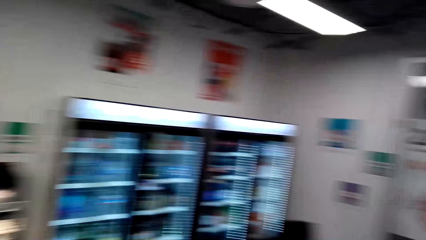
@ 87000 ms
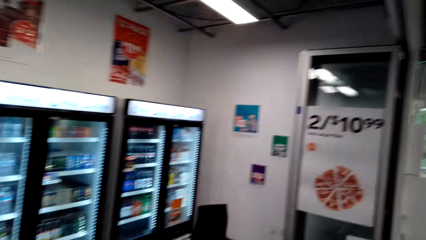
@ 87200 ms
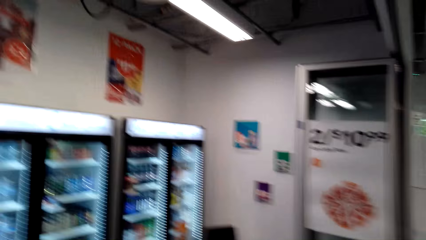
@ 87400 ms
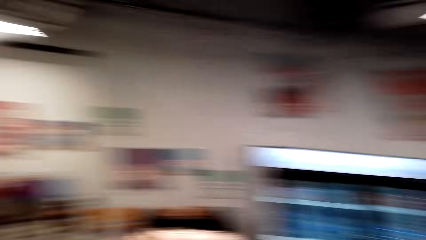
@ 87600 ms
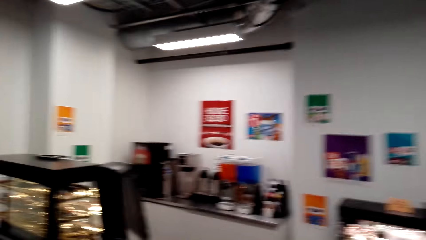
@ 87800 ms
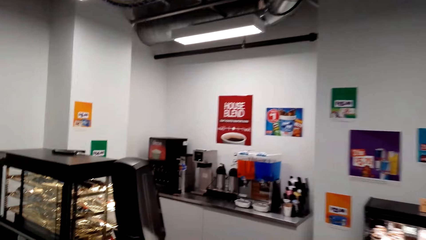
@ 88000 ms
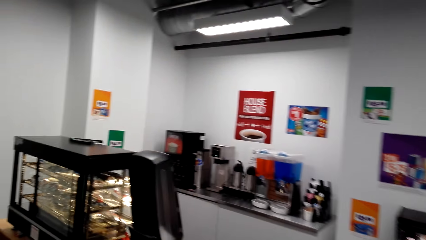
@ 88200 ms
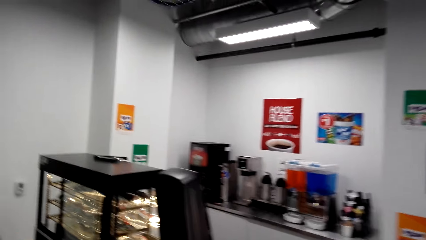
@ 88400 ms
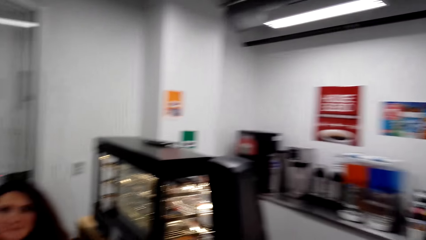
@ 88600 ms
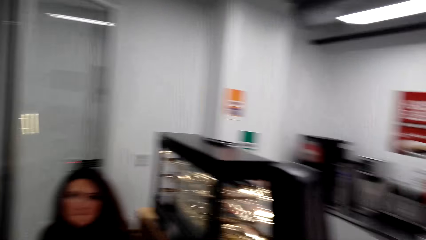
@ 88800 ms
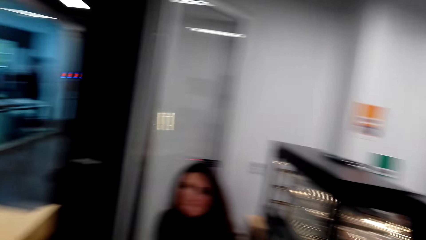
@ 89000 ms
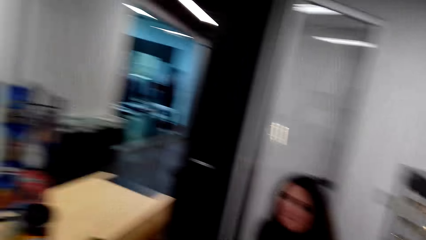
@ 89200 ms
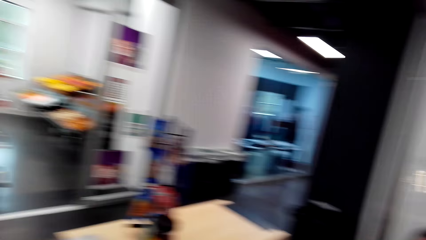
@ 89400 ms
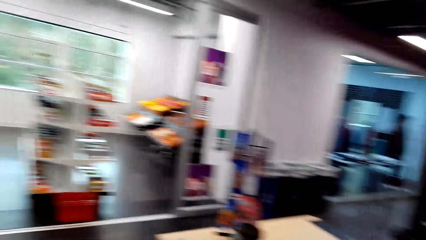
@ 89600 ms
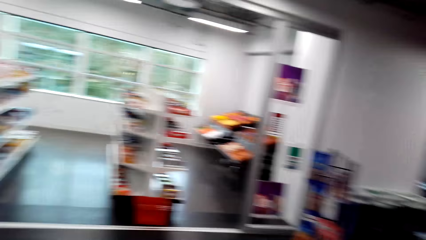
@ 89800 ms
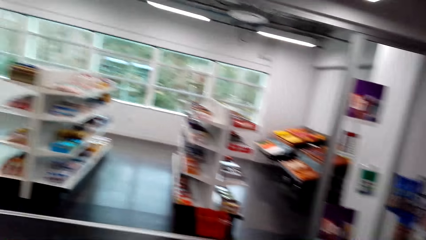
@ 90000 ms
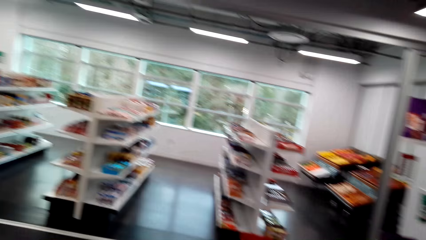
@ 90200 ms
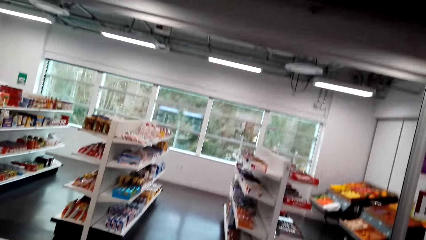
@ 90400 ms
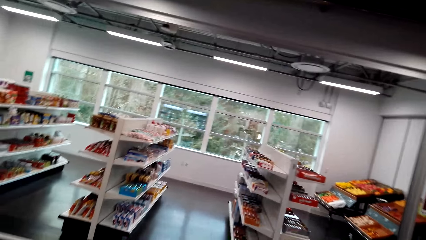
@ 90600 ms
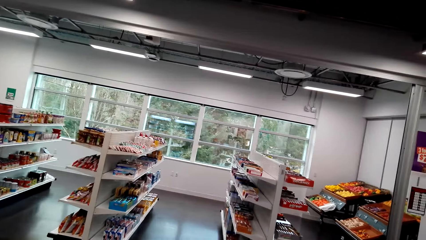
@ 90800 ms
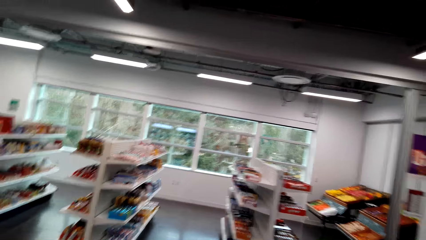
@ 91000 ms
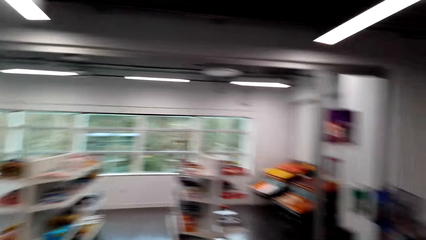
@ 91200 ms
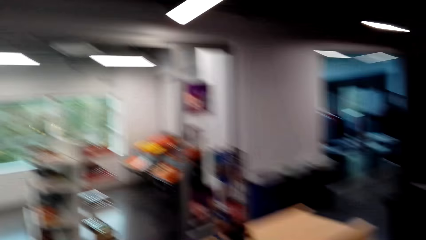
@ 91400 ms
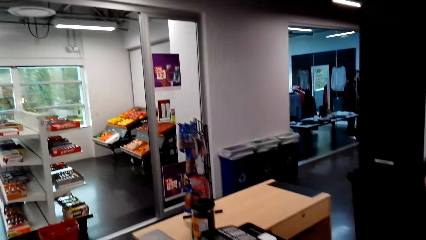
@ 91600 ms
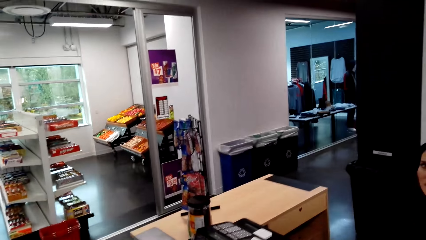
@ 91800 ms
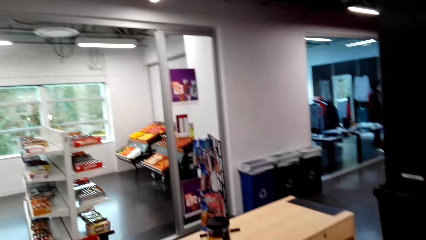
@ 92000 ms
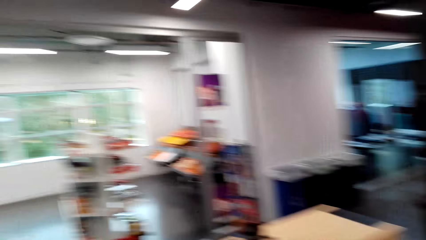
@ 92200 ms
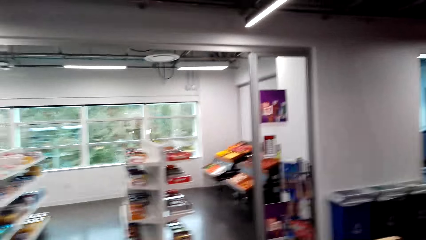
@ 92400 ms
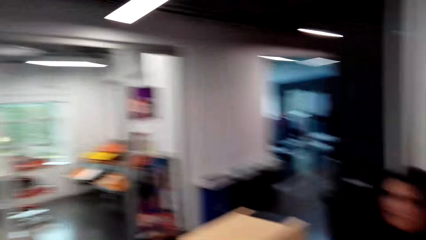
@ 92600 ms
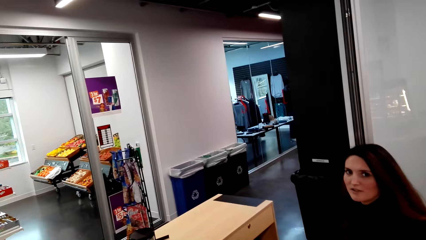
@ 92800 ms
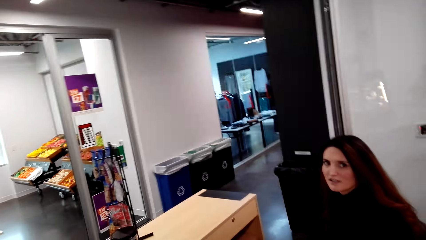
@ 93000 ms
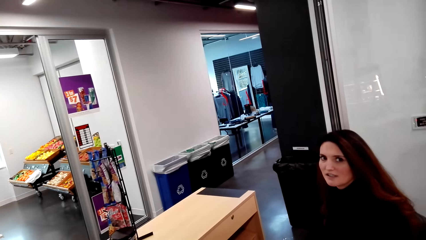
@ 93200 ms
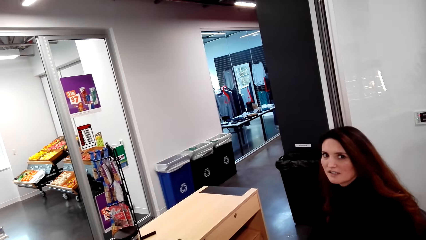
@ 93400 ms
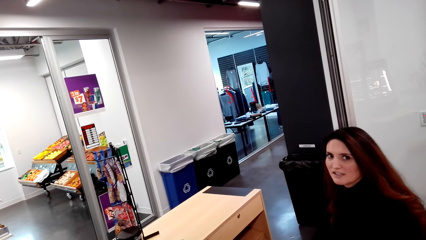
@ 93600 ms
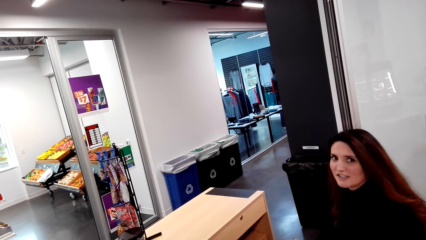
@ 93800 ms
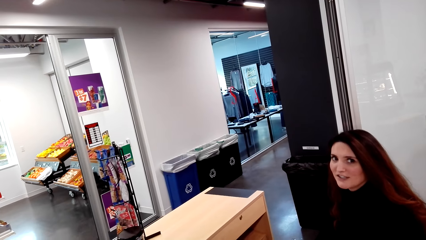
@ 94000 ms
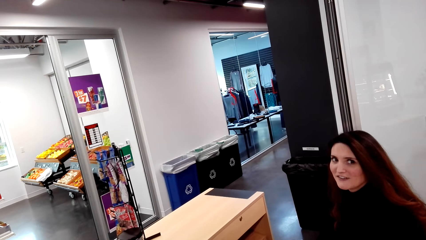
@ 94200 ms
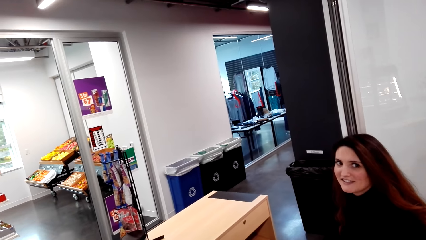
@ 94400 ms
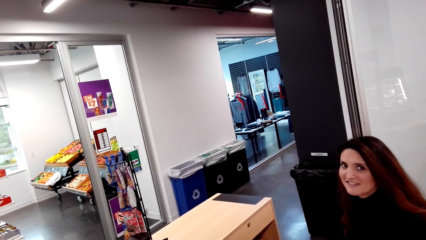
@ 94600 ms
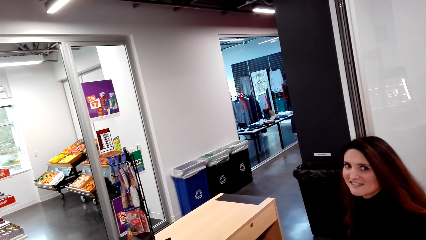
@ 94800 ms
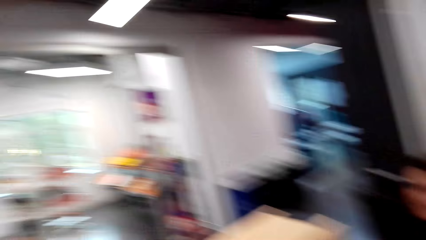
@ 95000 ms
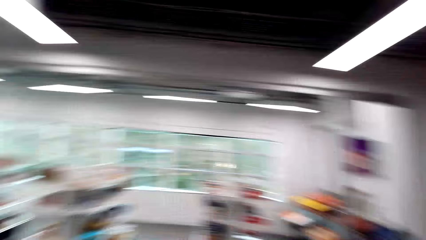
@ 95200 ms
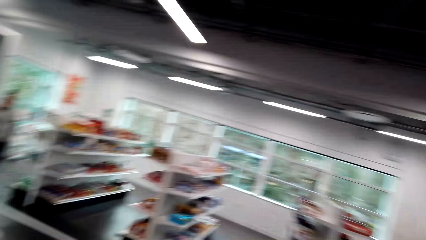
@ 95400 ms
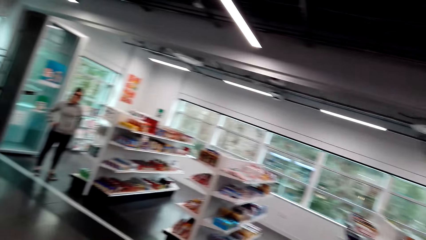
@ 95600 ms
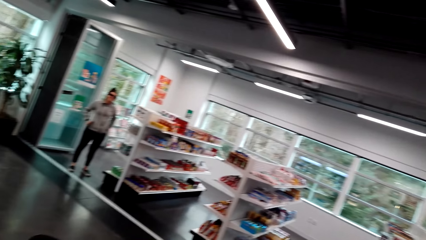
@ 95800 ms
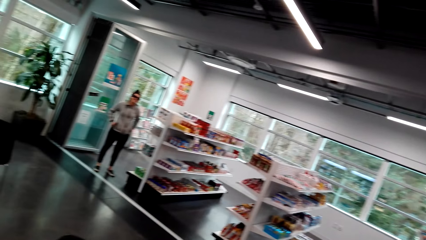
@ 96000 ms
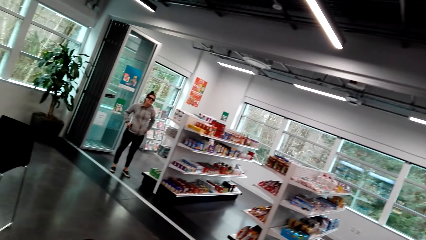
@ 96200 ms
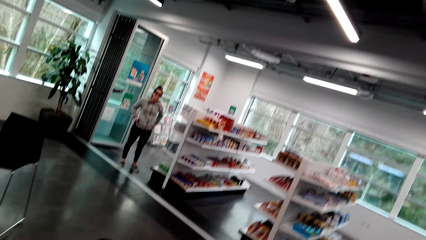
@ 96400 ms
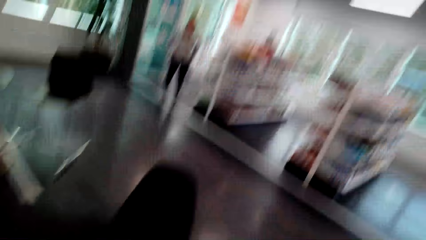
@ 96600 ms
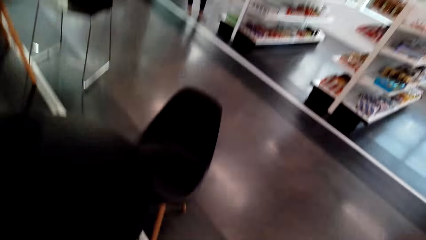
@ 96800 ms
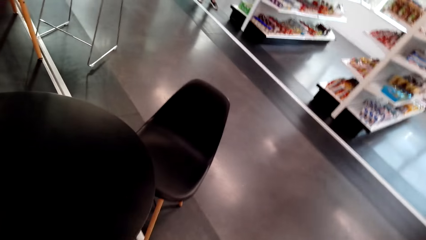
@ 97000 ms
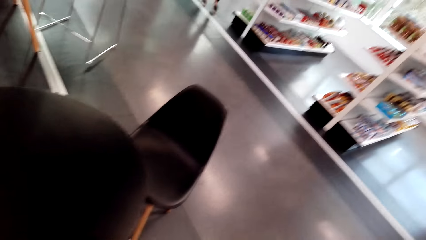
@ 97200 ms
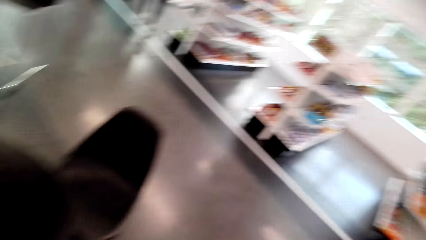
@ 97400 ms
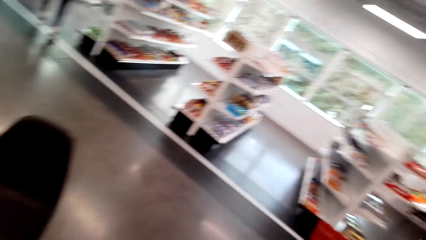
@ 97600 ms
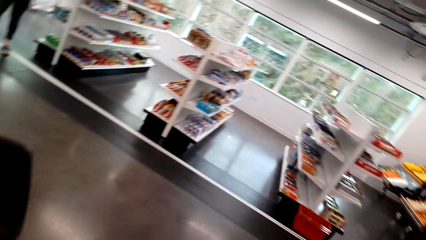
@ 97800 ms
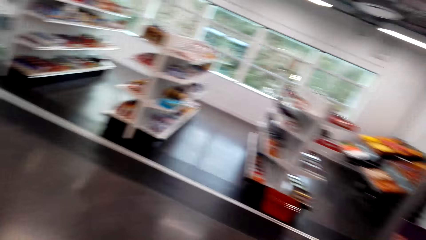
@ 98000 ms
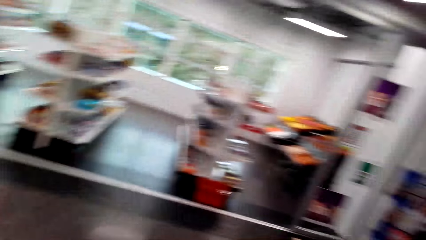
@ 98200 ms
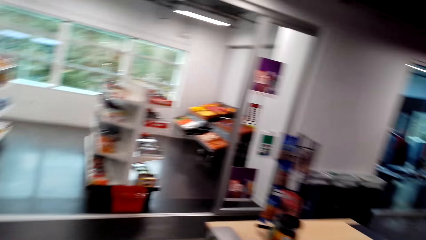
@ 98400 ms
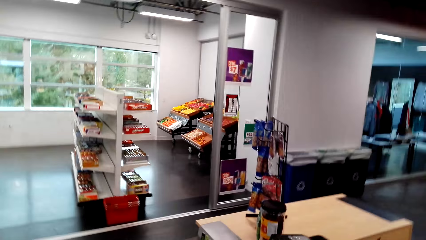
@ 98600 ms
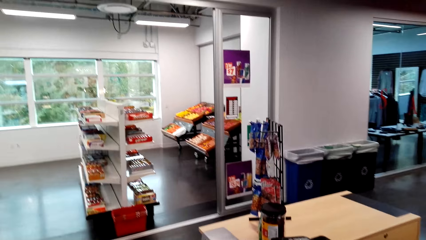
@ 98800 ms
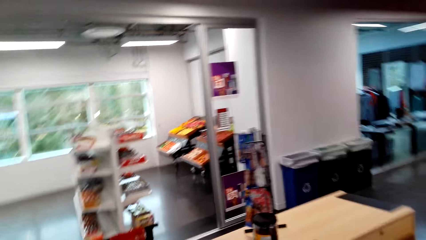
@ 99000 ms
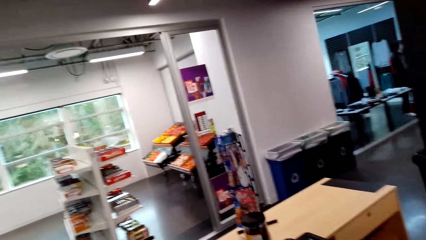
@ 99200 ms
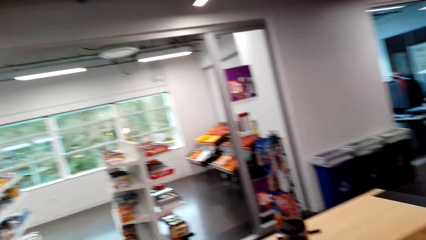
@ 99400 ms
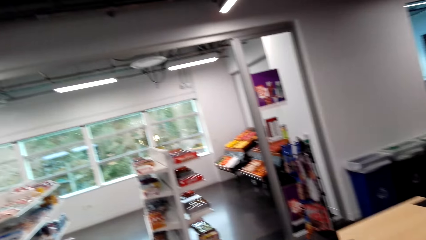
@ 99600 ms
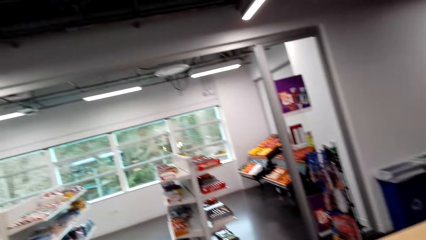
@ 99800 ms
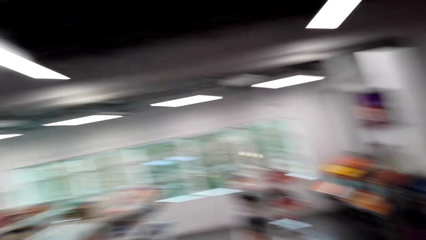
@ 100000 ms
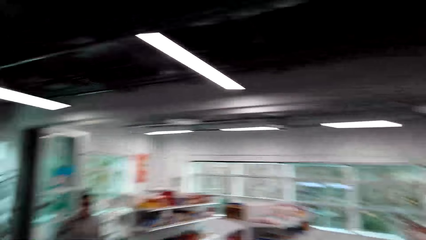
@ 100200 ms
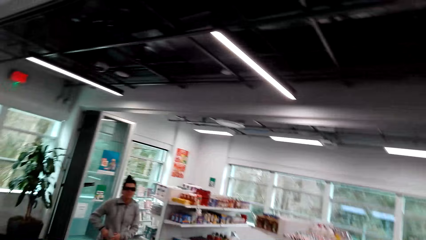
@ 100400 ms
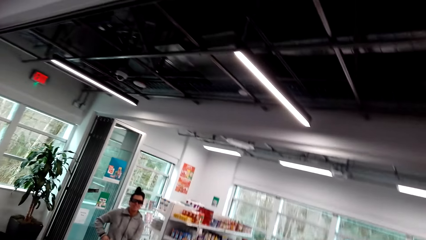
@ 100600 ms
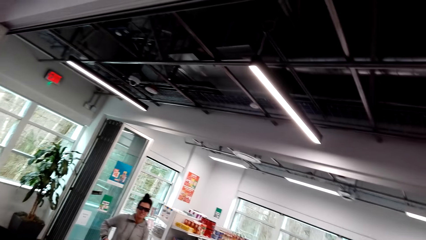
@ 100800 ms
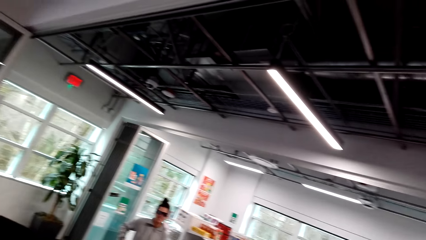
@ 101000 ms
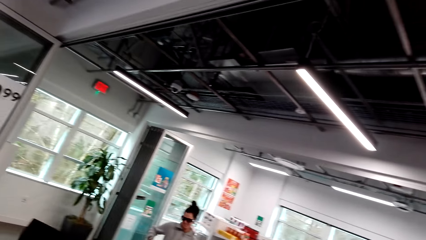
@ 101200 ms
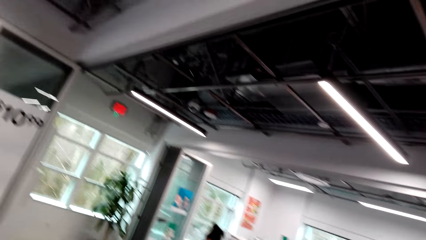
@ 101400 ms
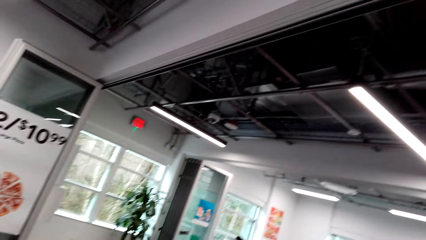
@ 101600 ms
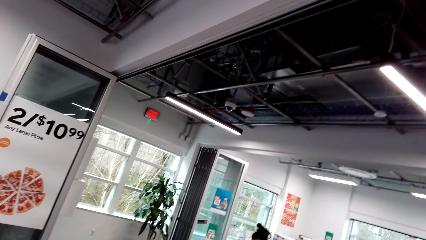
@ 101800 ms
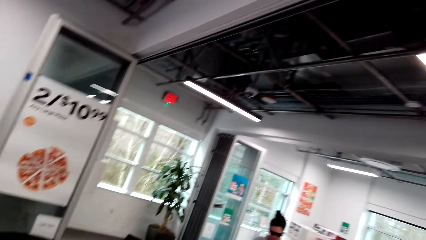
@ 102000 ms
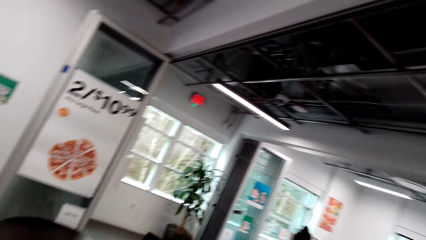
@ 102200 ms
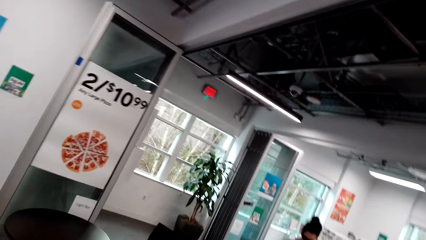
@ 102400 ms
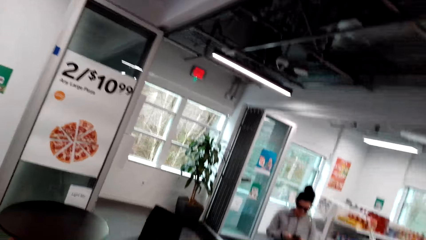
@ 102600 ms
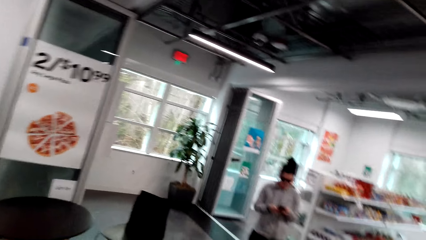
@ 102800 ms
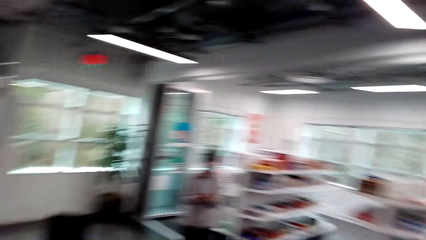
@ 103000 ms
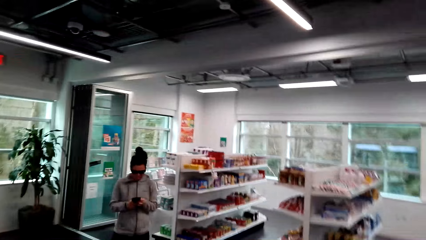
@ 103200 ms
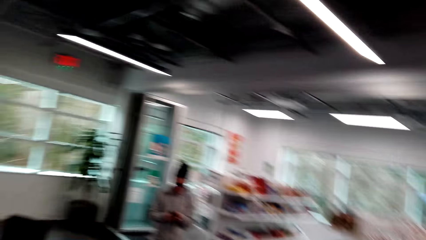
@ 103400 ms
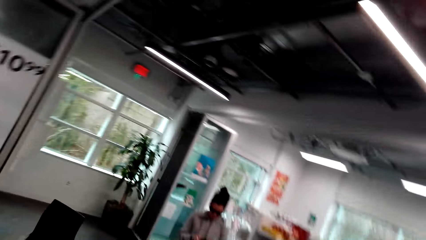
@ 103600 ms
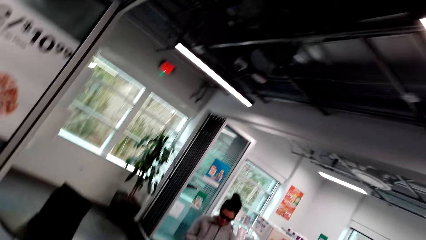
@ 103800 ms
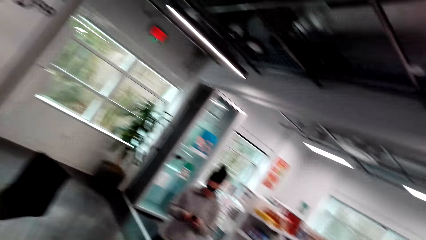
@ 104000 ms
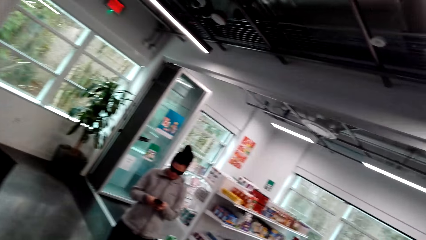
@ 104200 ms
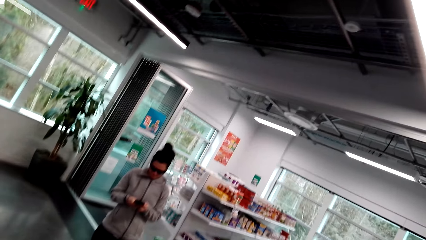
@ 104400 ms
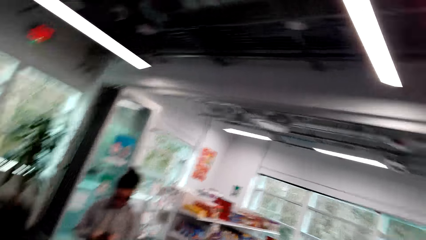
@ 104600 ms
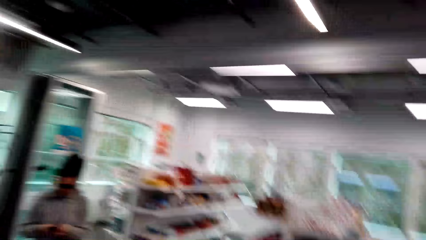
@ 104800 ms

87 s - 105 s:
The camera wearer looks at a person. They look at a woman. They look around the supermarket.
